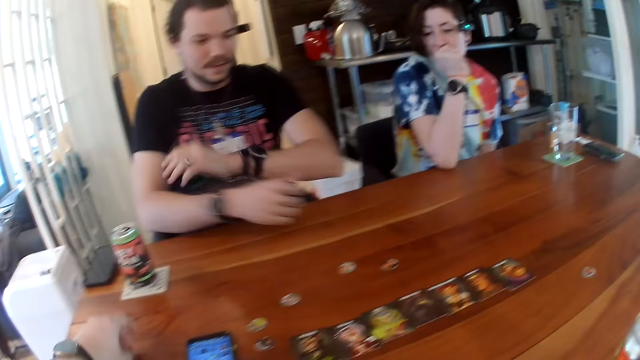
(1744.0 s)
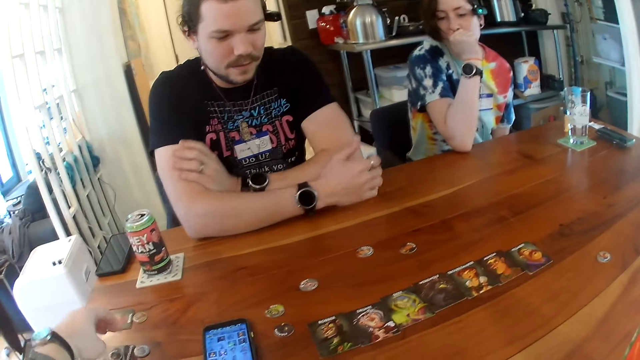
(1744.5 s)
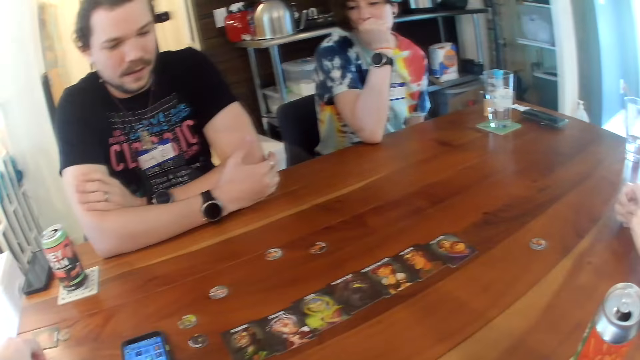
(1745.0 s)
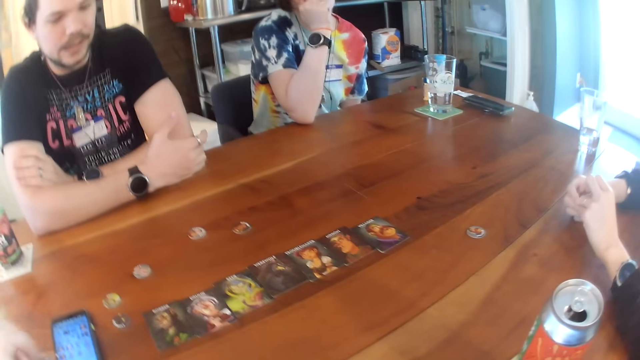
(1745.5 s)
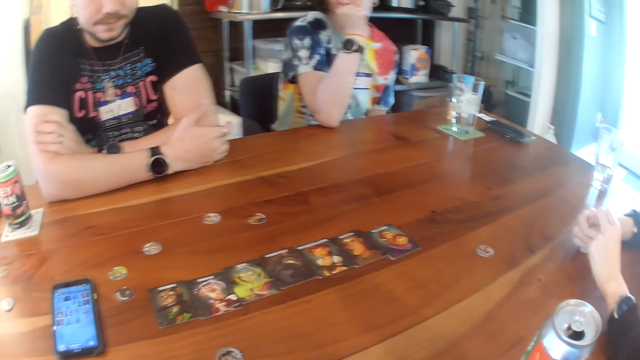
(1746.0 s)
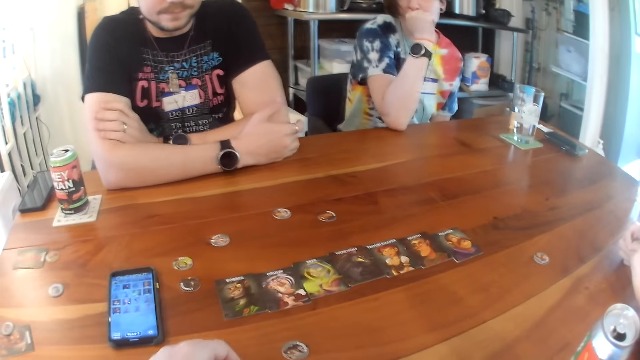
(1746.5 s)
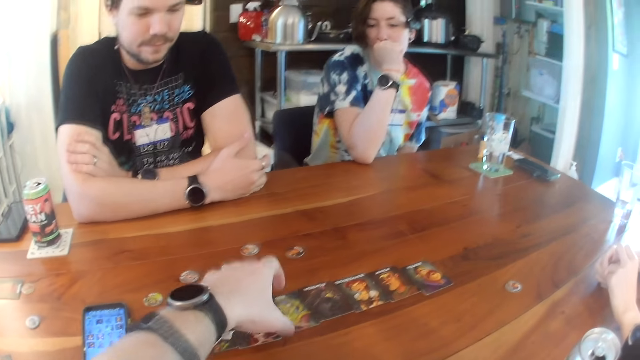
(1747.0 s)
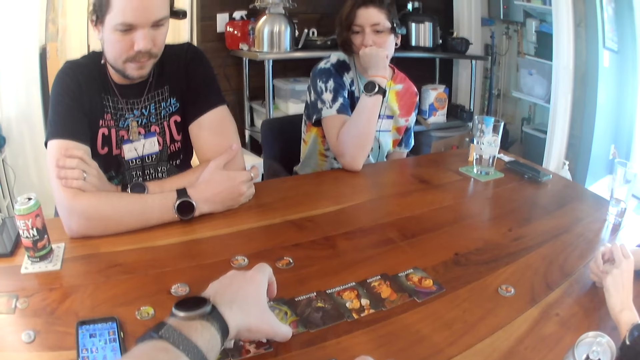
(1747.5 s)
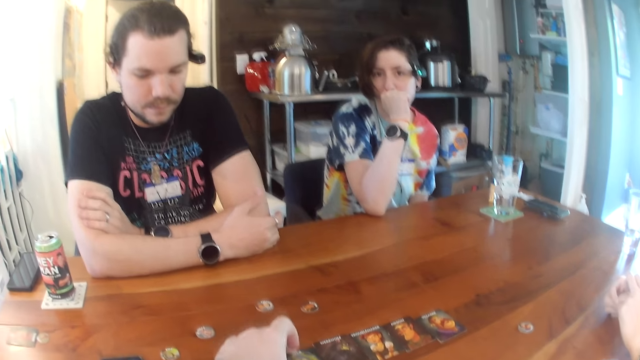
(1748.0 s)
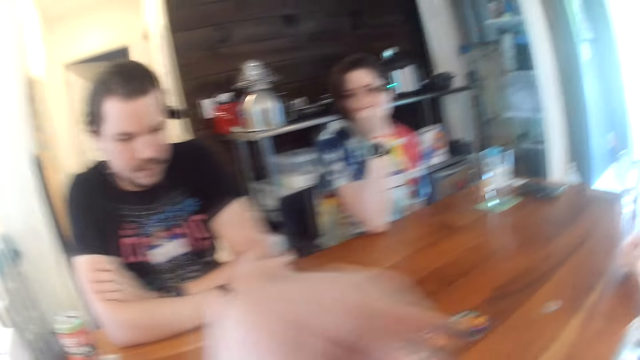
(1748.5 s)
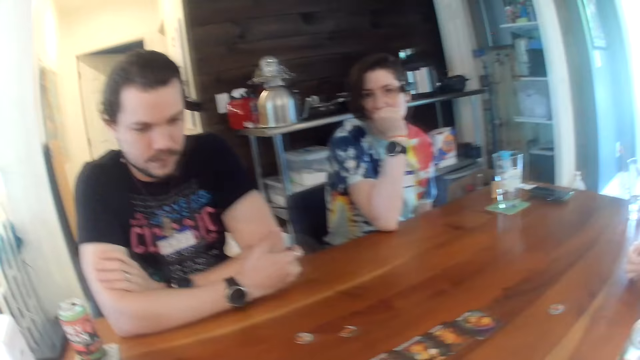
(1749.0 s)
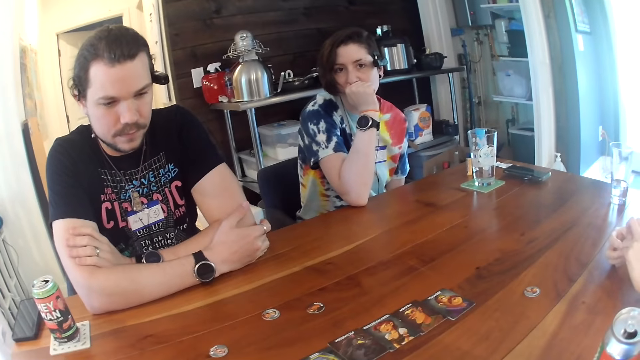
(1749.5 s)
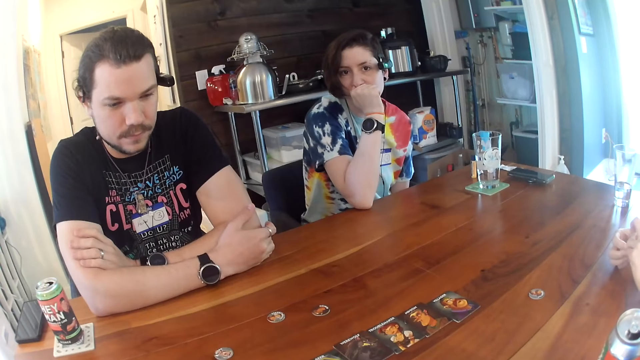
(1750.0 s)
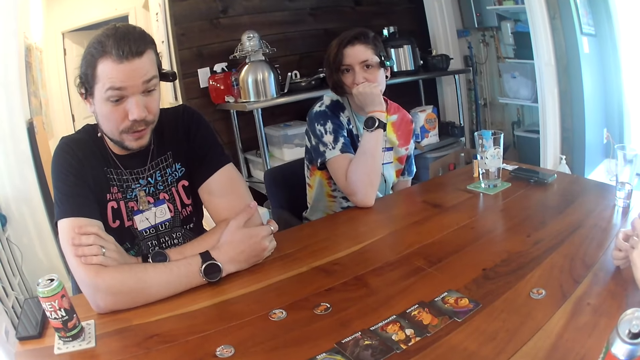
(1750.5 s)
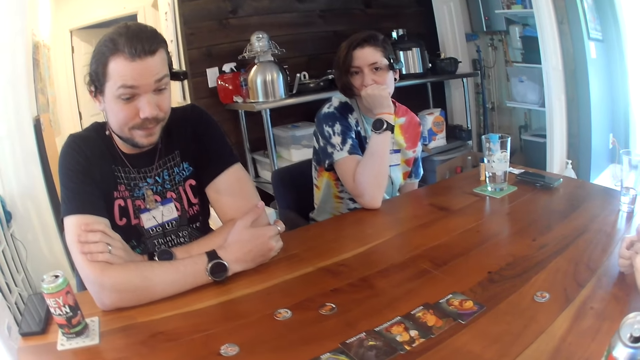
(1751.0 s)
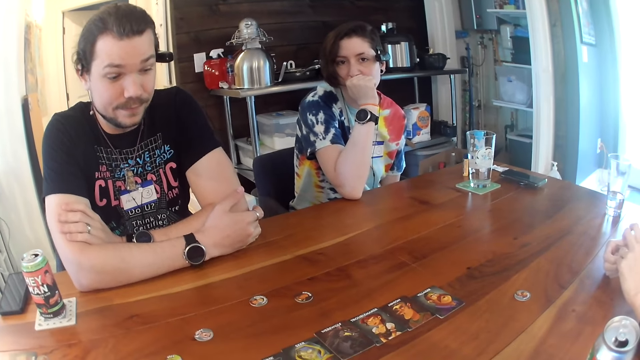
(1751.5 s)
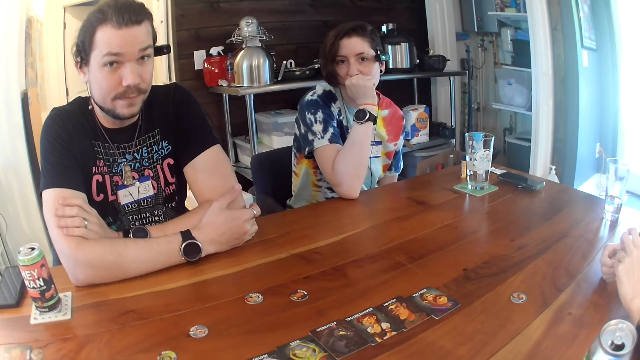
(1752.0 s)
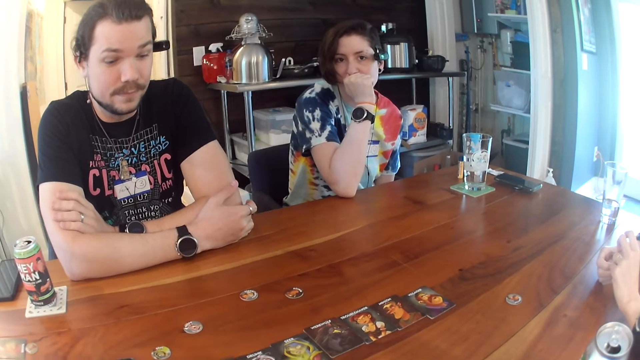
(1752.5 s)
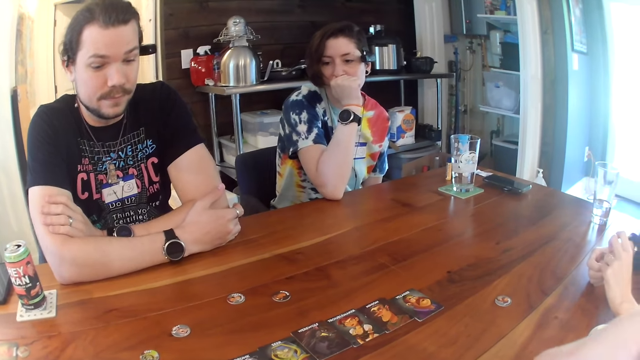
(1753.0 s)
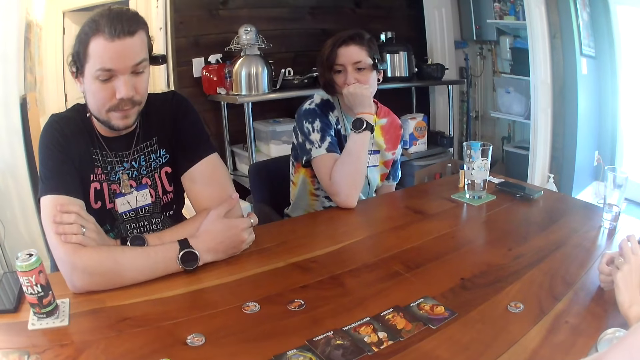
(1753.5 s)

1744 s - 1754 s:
The camera wearer touches a card on the table with his left hand.

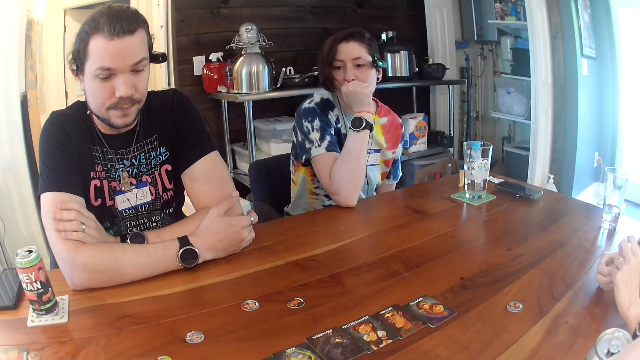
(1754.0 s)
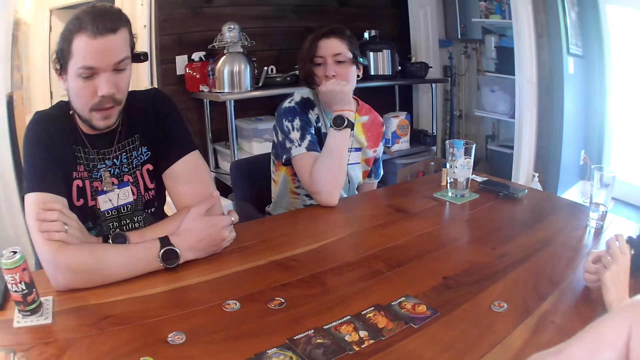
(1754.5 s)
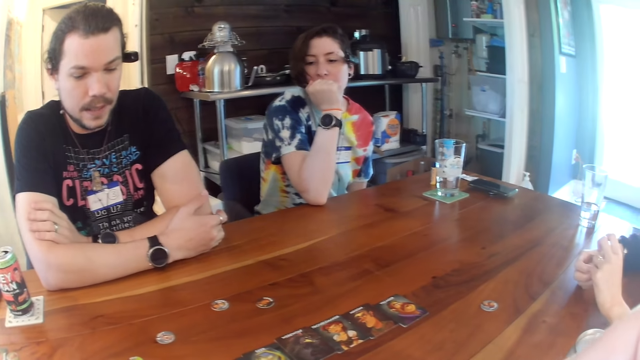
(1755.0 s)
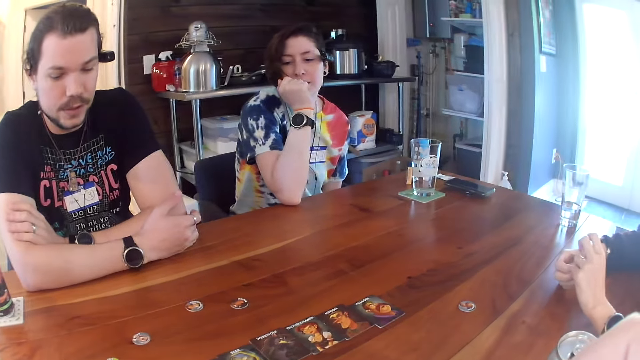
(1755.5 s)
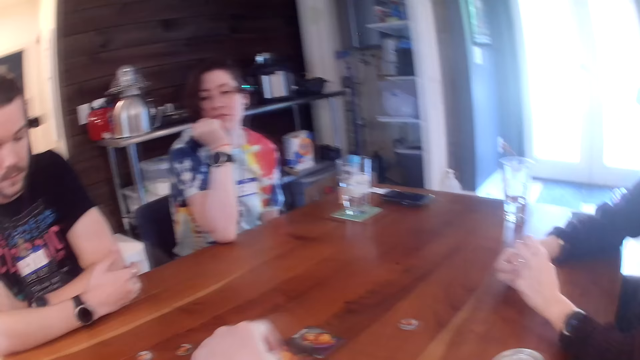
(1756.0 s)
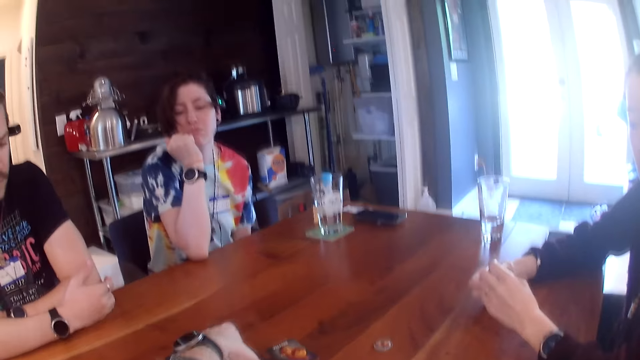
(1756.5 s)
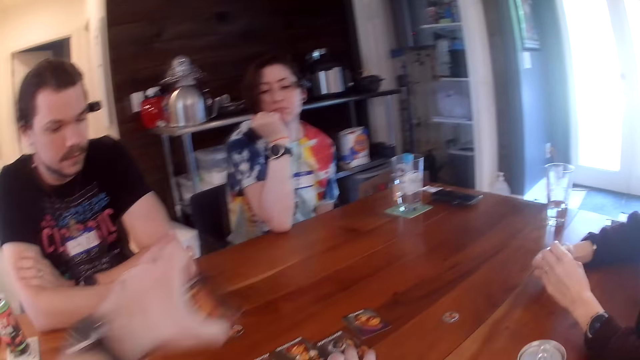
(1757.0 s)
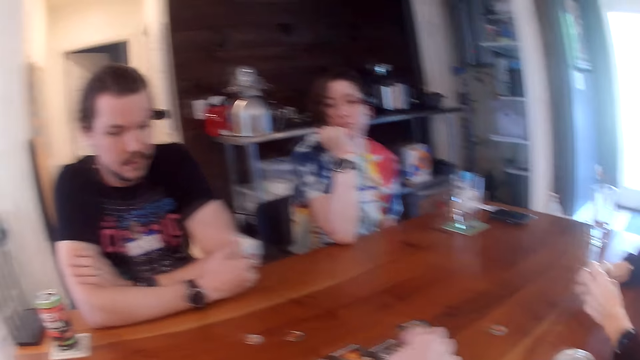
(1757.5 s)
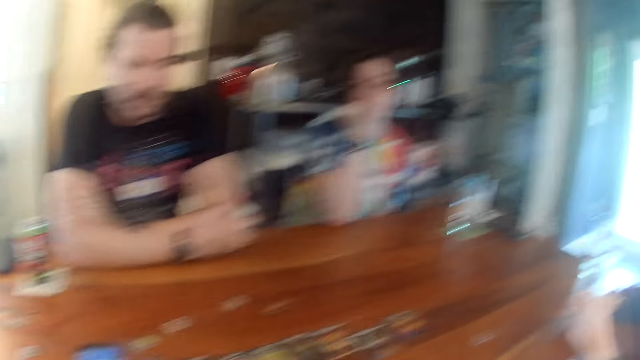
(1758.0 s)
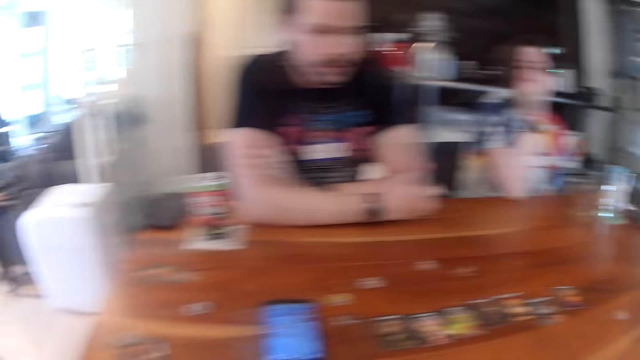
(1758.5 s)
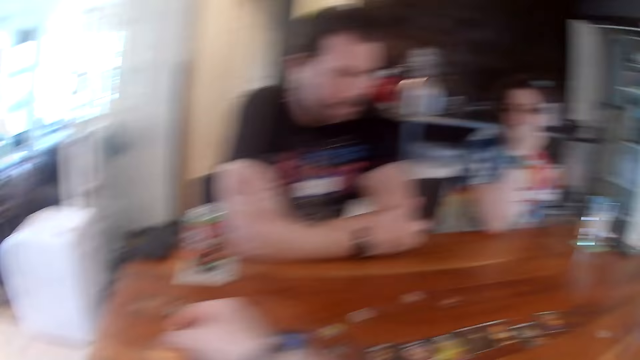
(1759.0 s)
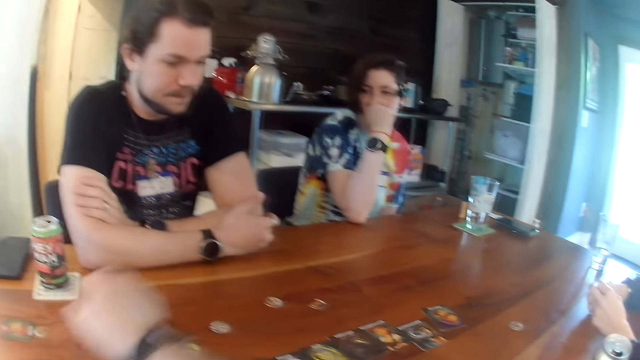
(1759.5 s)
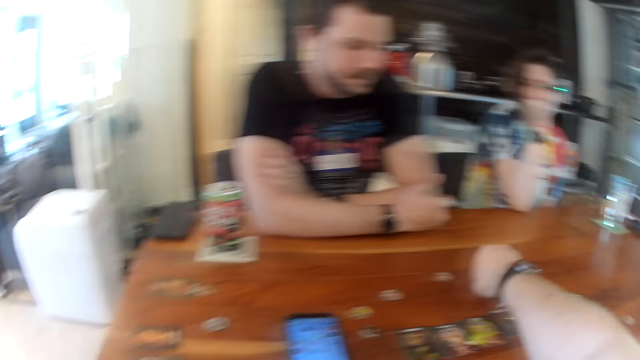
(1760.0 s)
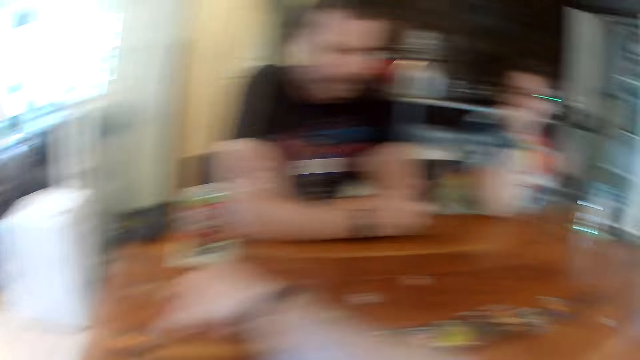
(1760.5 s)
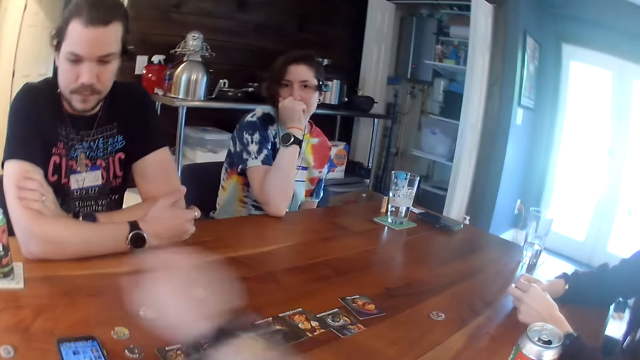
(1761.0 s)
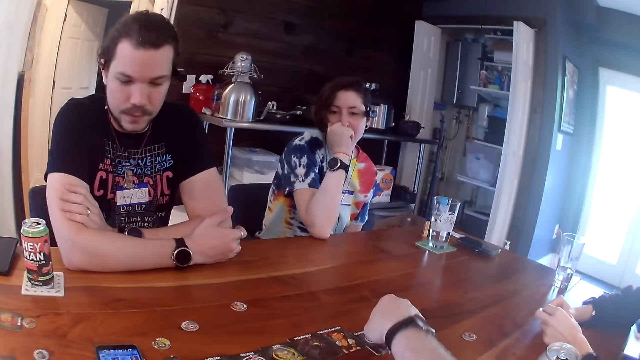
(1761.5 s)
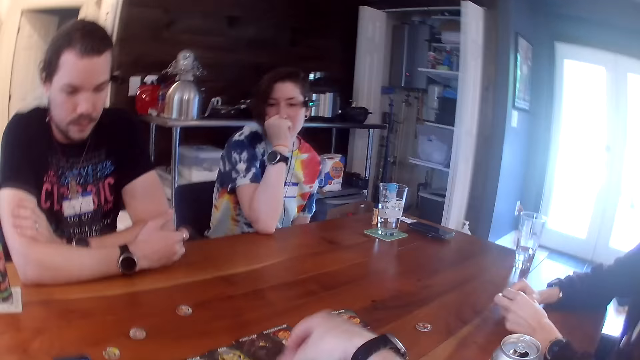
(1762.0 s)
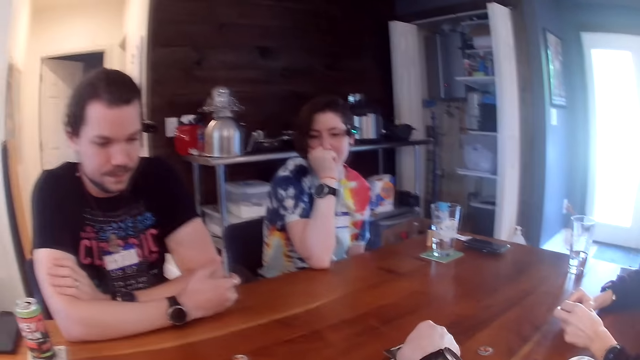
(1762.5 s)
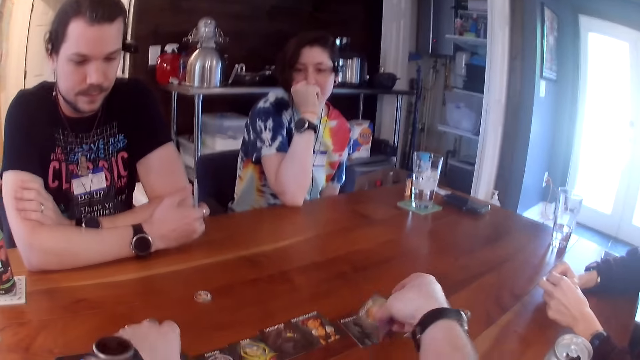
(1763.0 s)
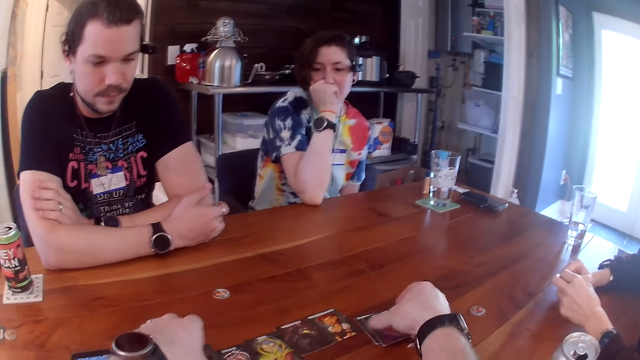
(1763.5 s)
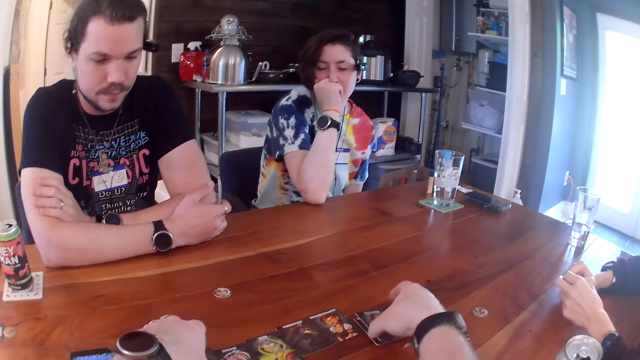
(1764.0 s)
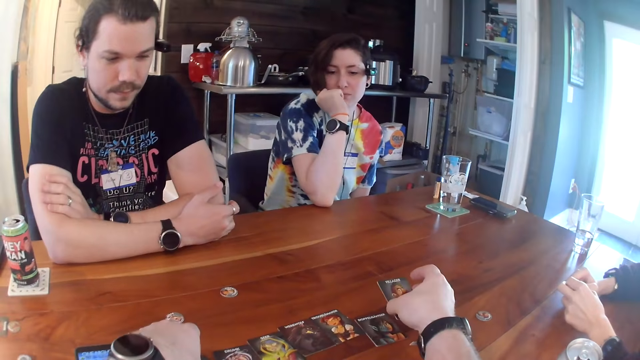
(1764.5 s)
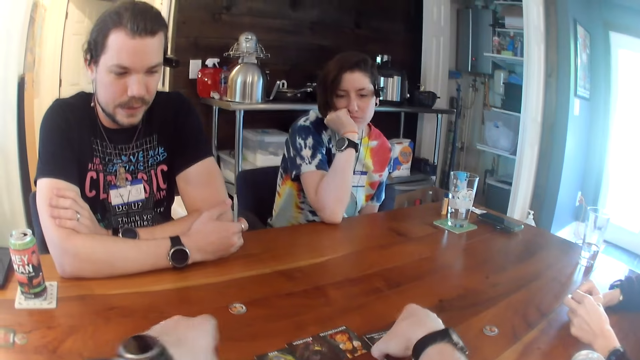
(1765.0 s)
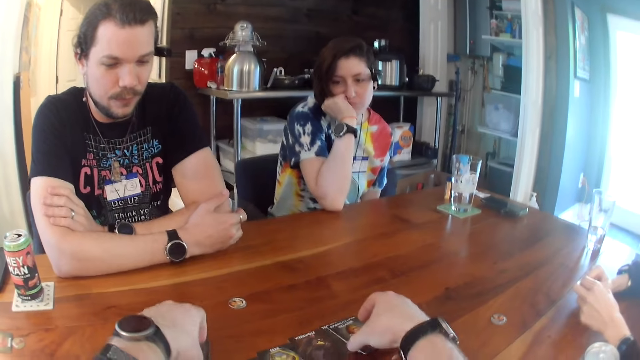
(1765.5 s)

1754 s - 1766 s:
The camera wearer moves the card on the table with his left hand. He takes his right hand off the card on the table. He moves a chip on the table with his right hand. He moves a chip from the card on the table to the table with his right hand. He packs some cards on the table together.
